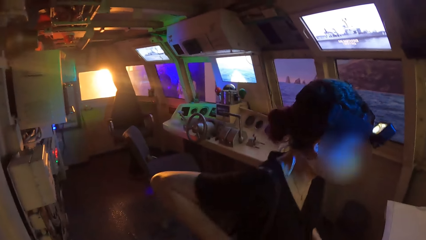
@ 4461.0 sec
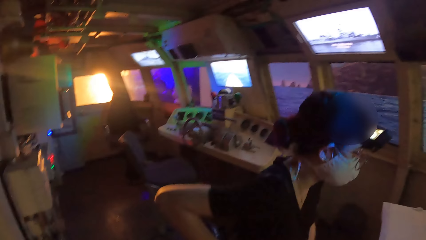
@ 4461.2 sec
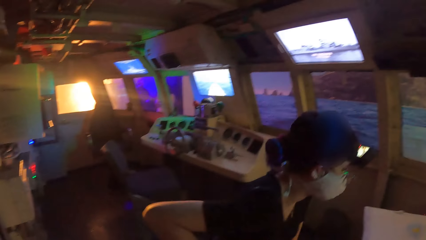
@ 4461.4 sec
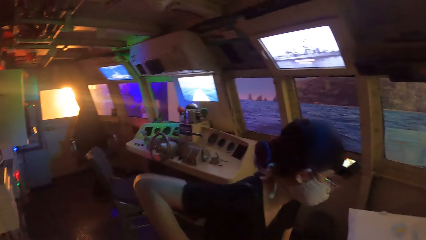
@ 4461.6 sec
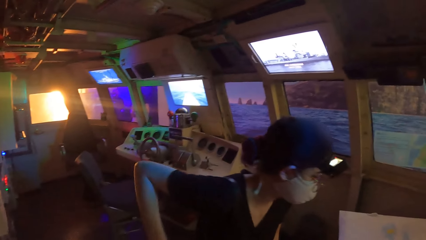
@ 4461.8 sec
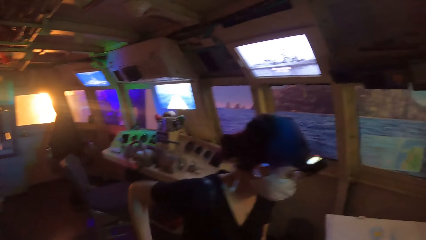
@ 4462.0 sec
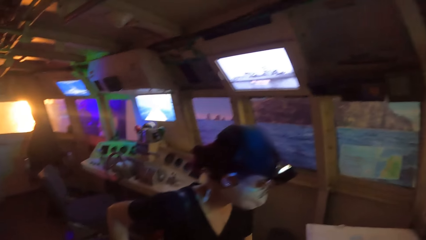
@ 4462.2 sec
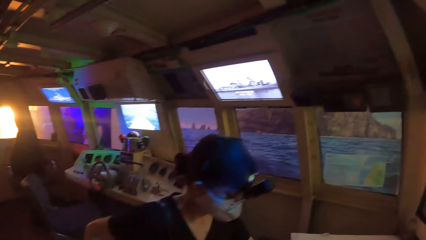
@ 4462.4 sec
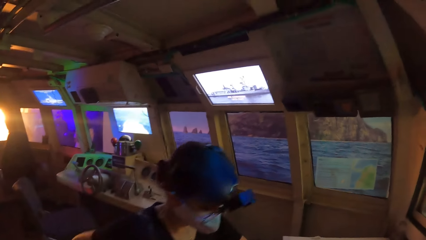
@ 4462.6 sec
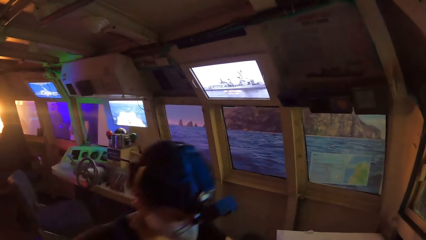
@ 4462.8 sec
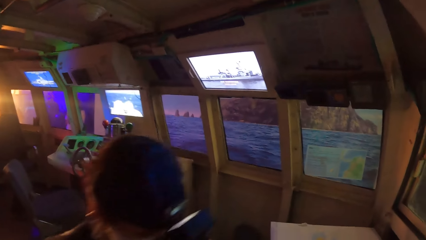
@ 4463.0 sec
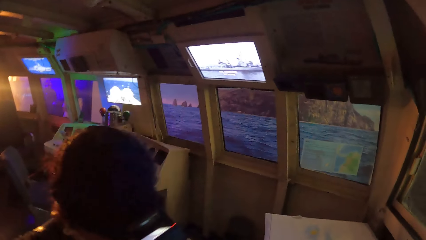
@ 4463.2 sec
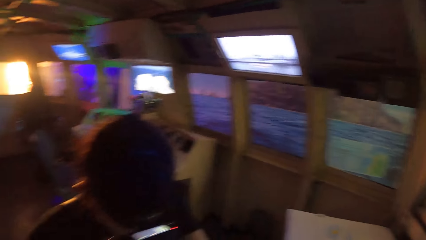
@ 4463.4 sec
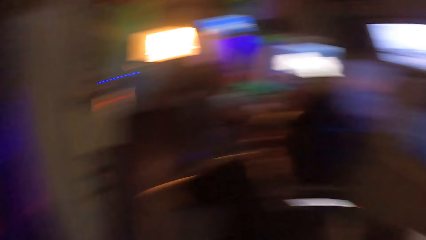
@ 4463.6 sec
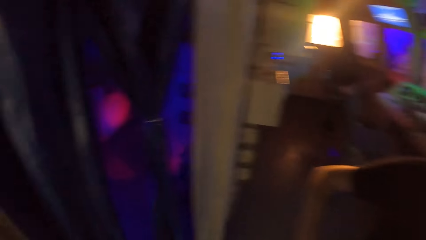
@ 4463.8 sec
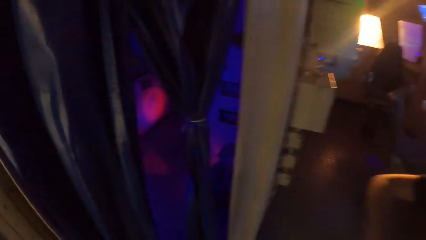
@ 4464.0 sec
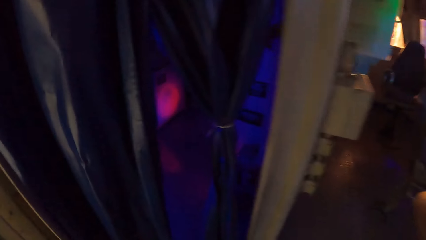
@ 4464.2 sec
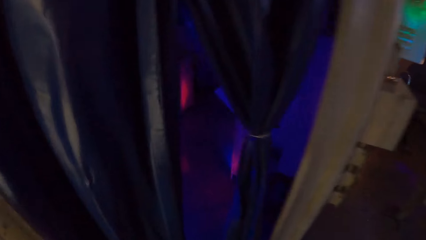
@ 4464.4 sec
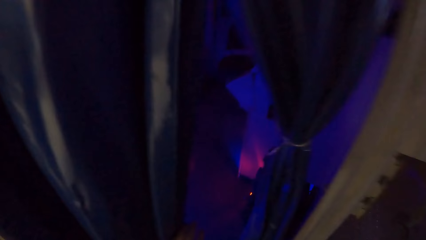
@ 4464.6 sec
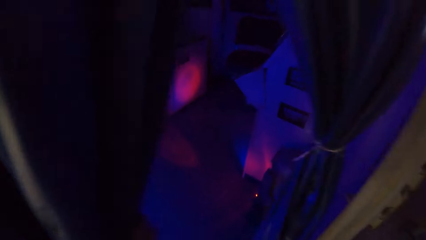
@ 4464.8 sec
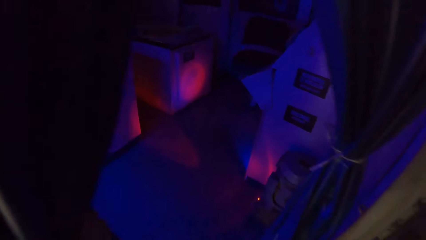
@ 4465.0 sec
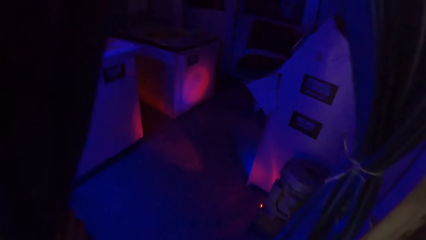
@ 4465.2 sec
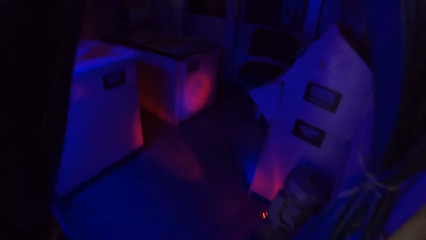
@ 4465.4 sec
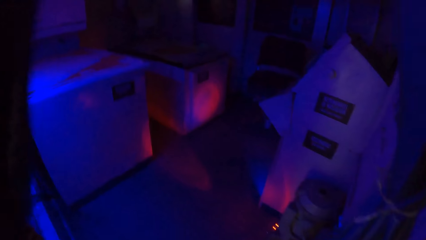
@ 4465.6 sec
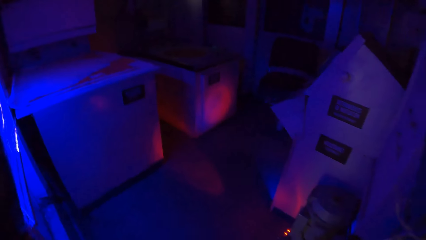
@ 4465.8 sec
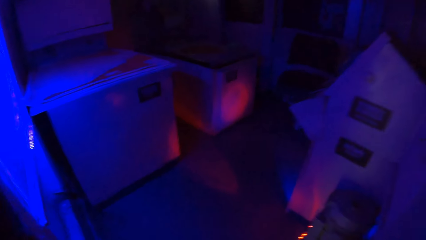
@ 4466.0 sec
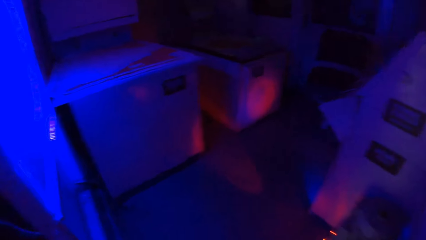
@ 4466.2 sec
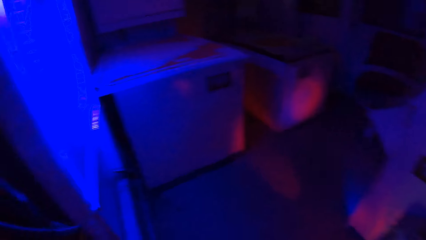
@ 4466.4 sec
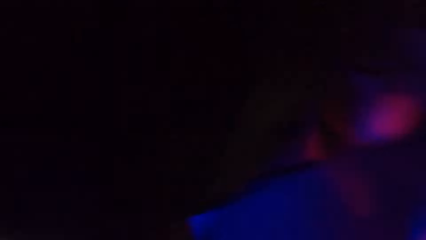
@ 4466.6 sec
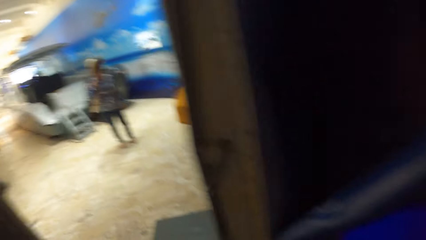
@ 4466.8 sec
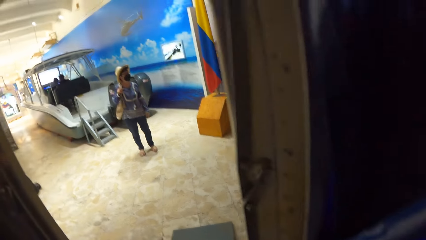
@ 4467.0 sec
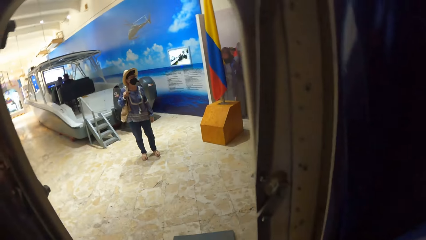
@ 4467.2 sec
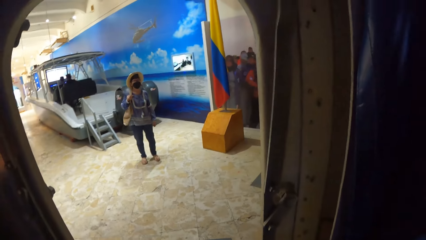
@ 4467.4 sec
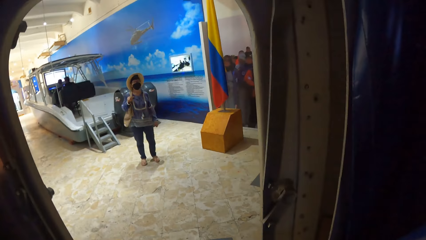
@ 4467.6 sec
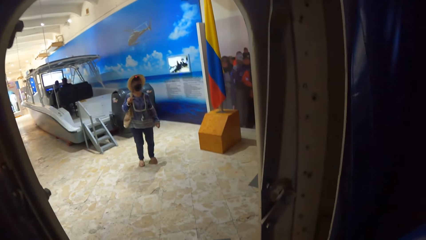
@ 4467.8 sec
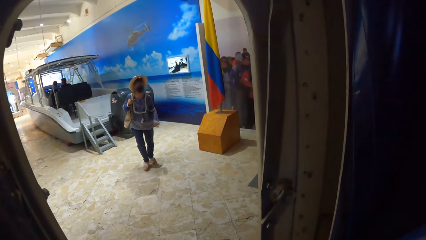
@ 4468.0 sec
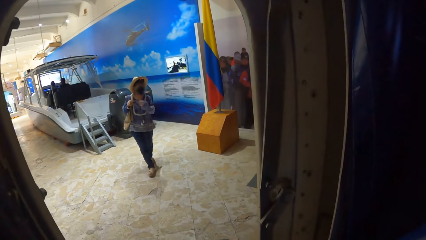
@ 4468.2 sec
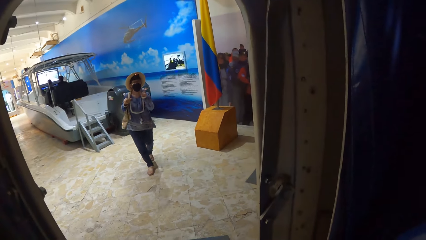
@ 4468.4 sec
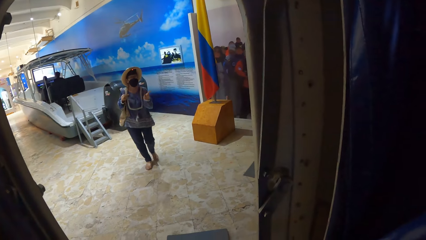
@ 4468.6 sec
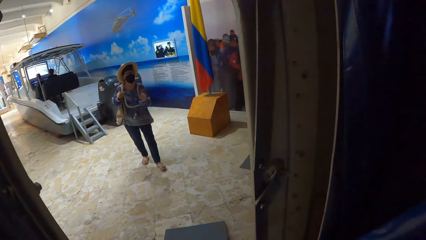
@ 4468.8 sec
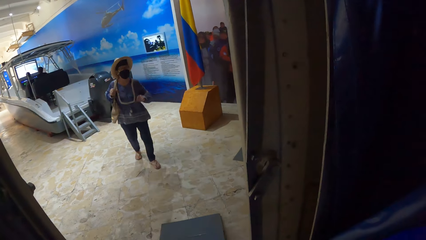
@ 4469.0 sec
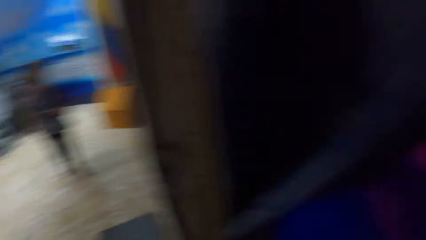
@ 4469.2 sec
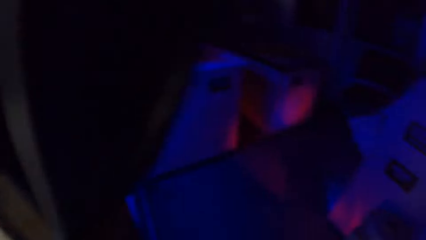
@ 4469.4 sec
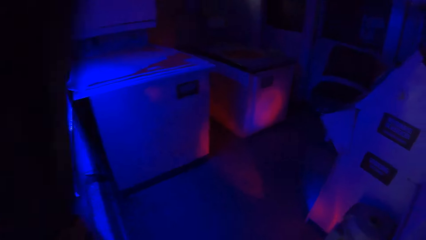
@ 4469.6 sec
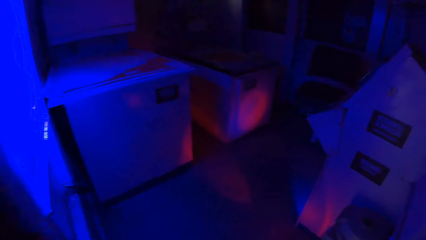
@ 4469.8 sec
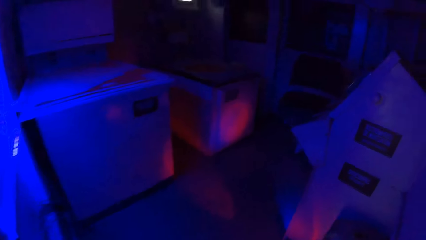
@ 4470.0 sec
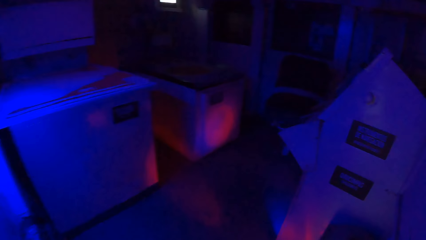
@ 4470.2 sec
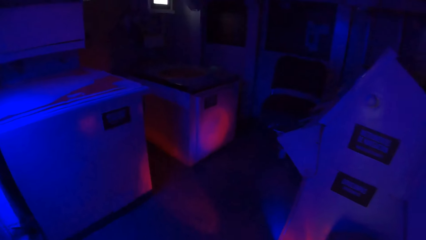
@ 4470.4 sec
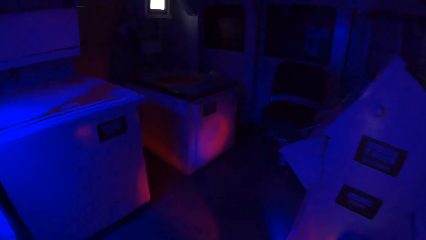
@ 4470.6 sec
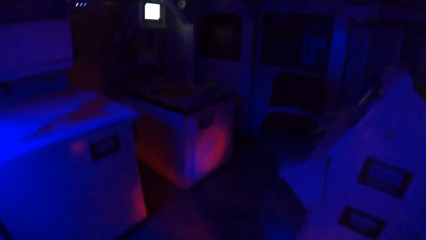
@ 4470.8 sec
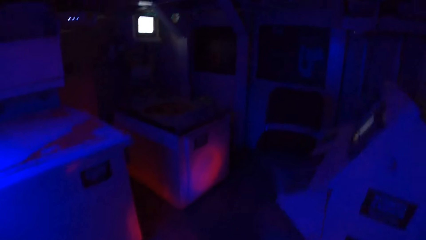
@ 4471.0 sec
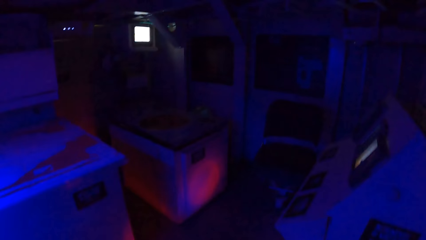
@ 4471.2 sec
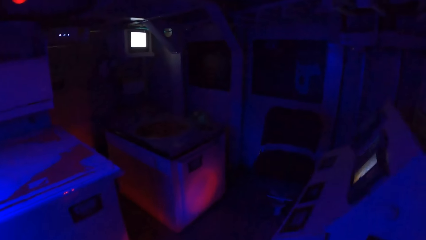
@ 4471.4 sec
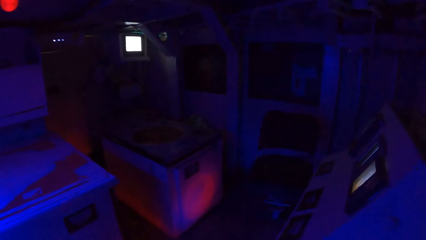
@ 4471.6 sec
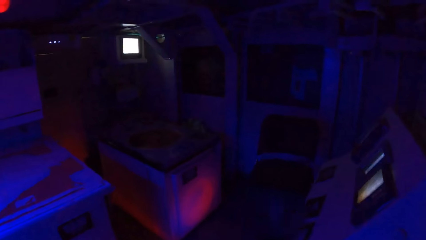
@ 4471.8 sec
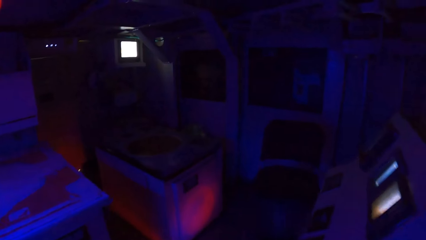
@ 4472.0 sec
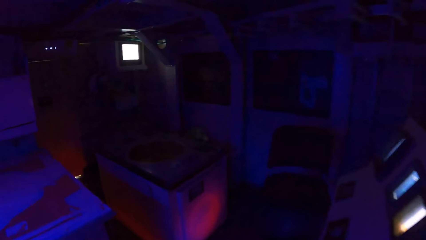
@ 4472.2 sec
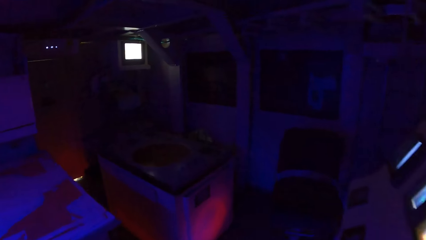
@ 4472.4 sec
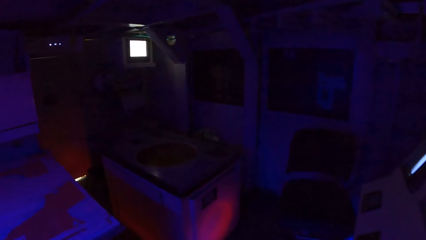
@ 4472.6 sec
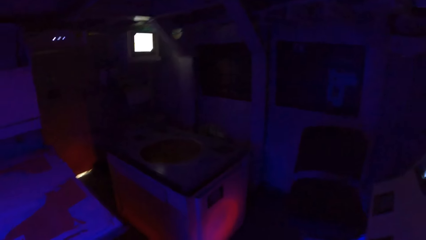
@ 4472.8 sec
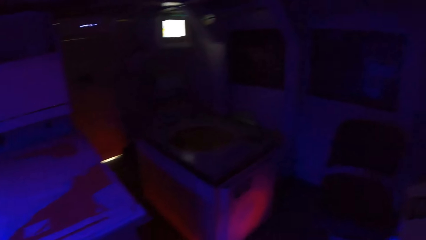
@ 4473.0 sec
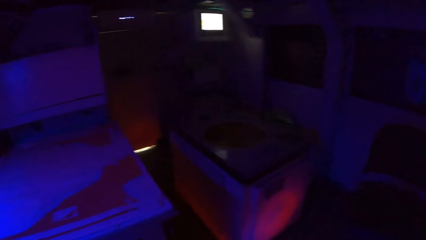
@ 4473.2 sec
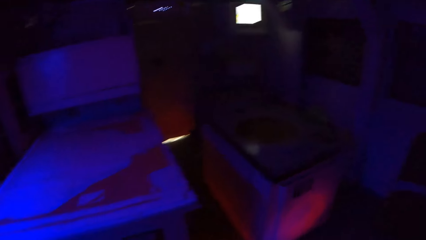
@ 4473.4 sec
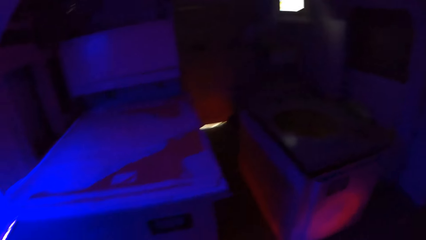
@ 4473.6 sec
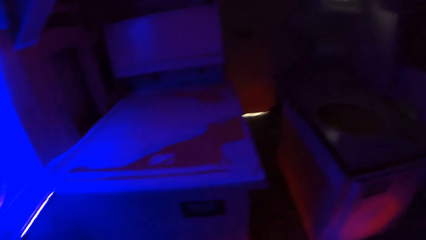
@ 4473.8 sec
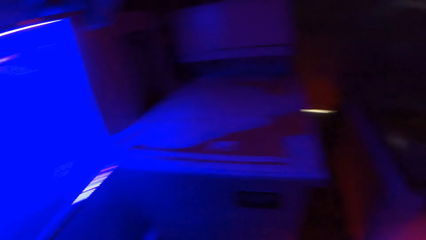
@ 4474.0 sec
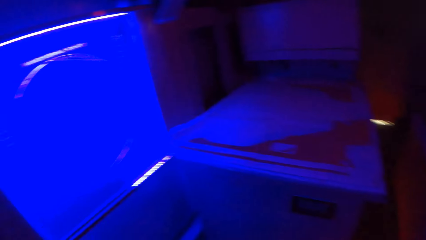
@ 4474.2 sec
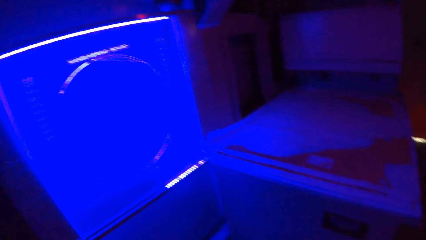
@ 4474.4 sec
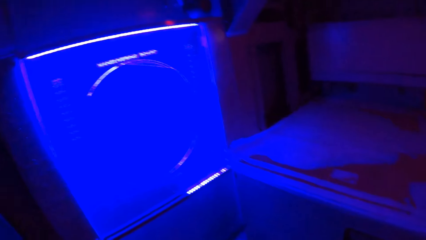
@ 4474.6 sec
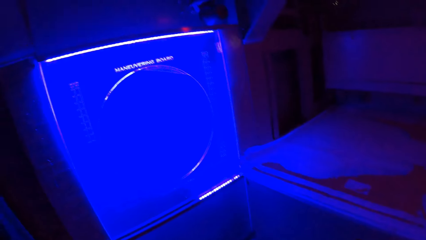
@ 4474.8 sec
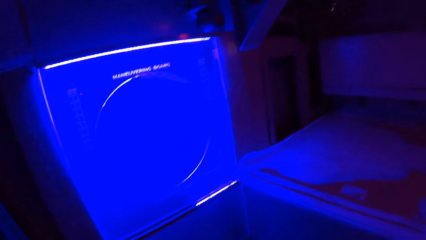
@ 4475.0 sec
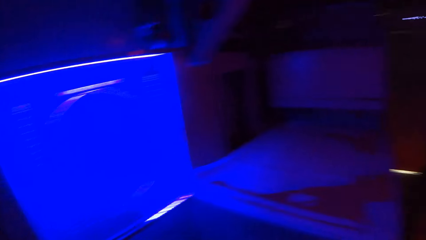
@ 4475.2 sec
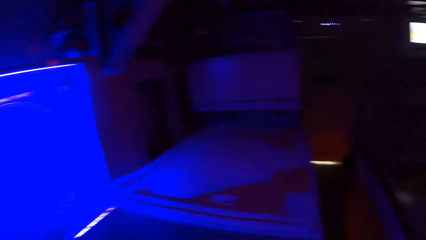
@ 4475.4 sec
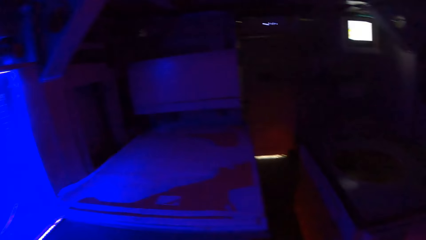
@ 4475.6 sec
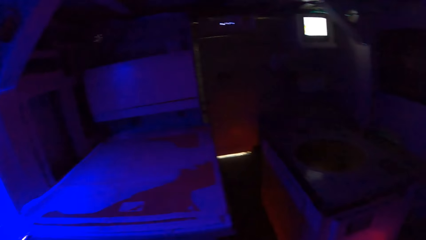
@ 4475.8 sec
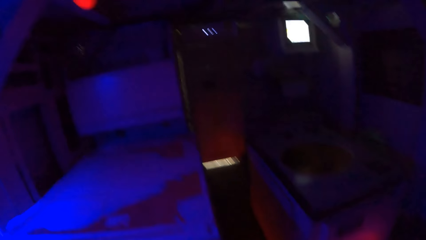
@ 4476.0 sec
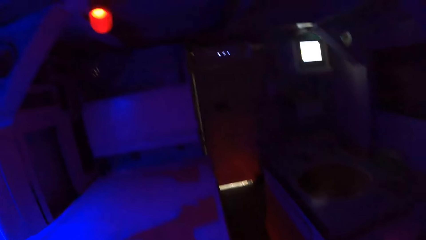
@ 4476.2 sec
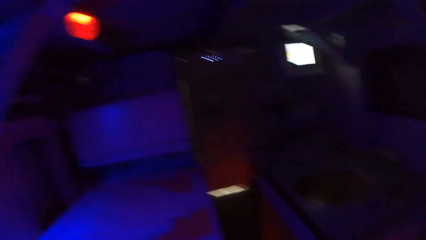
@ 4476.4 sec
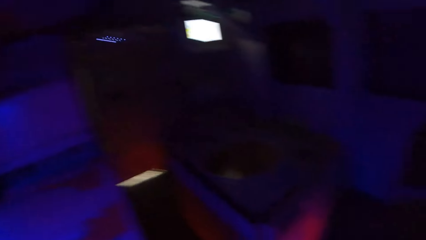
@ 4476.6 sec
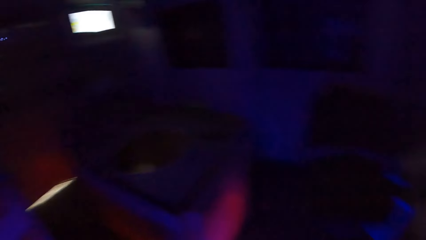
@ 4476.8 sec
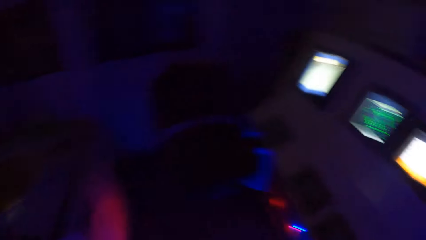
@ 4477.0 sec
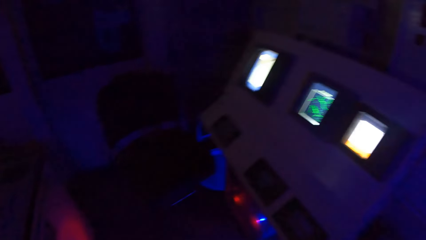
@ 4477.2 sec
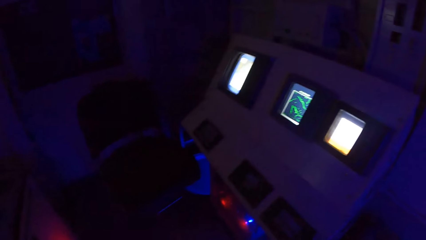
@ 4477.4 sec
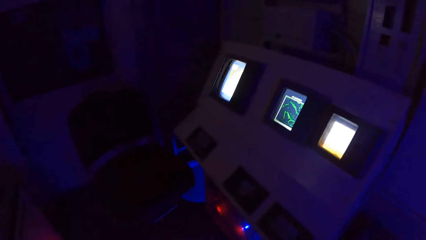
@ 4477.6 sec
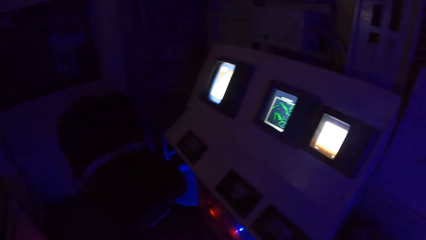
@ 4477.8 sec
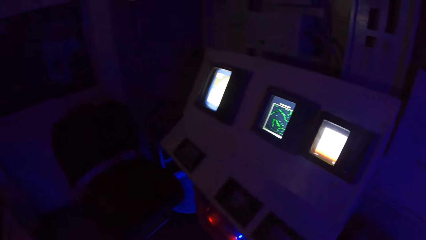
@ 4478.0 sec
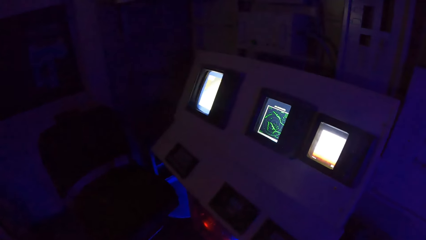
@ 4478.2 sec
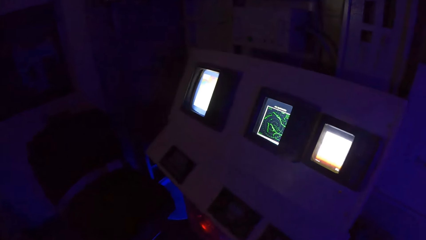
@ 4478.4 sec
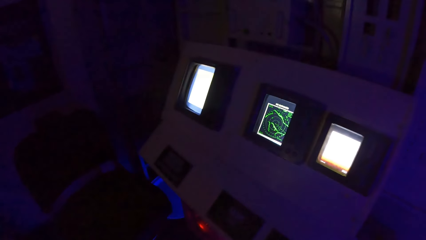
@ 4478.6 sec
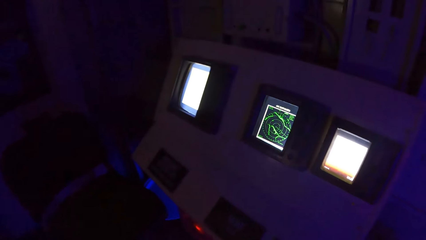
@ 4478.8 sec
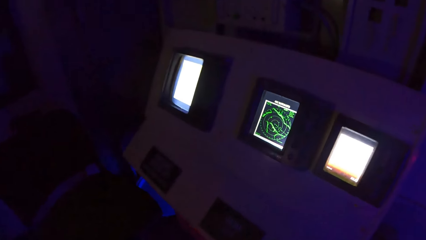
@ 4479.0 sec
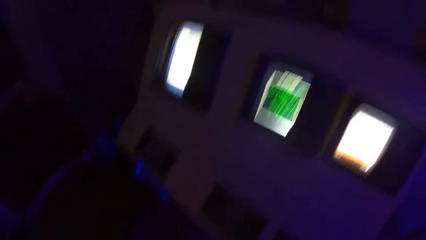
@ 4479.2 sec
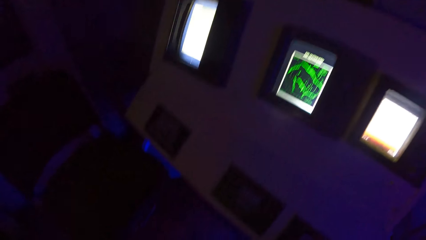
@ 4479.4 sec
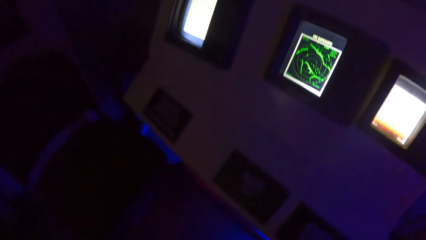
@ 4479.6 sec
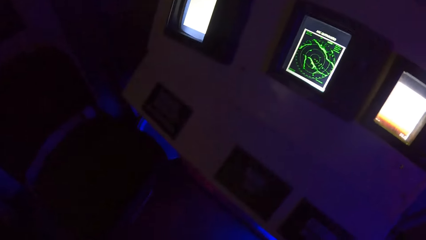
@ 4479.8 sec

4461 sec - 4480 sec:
The woman holds the backpack on her back with her right hand. The camera wearer holds a curtain on a doorpost with his right hand. He shifts the curtain on the doorpost with his right hand. He opens the curtain. Another woman interacts with the camera wearer. The camera wearer looks around a person. He walks into a room. He walks around the room.
